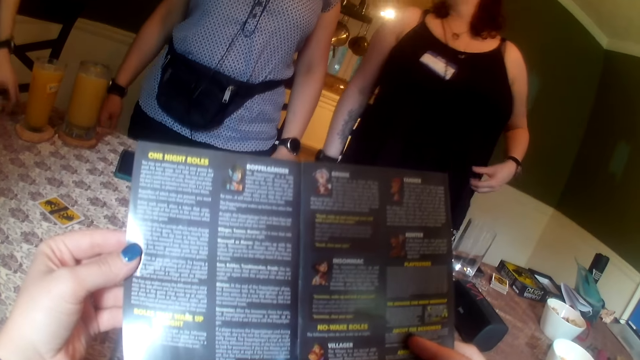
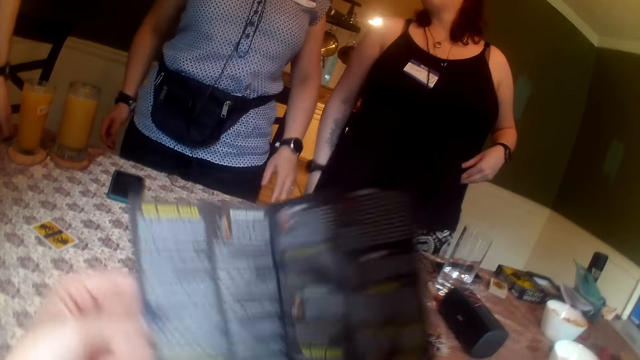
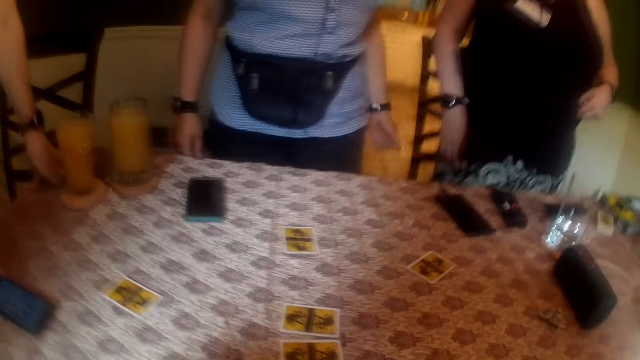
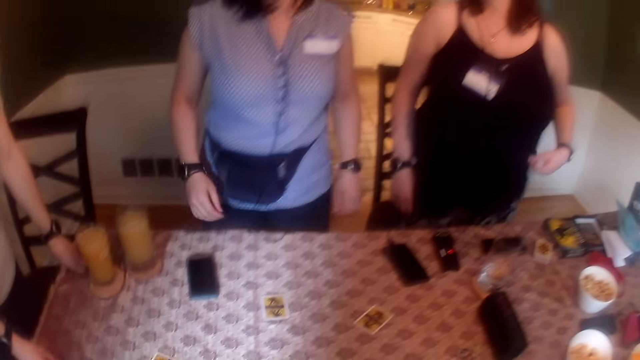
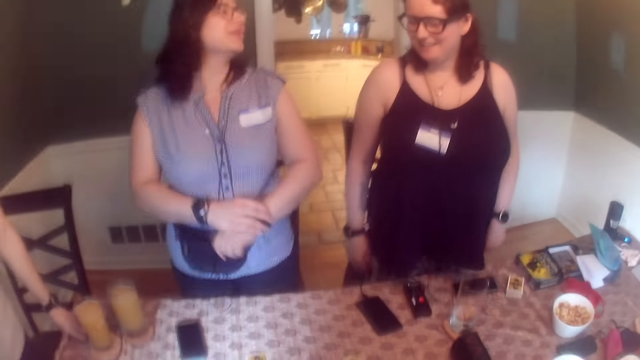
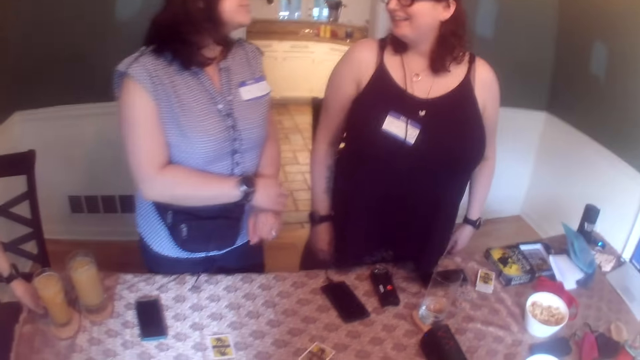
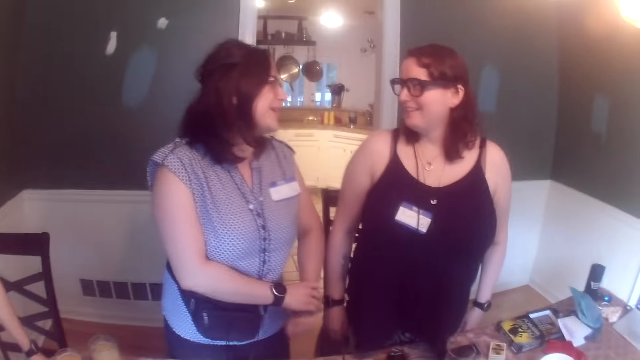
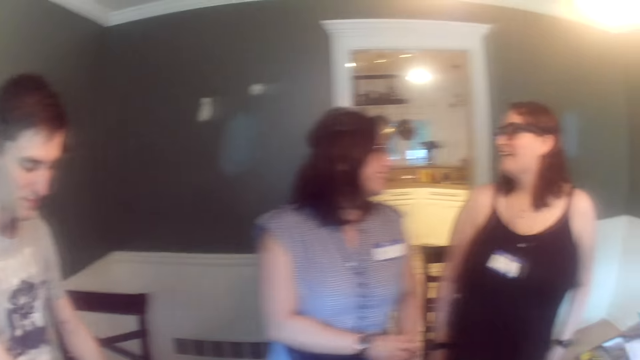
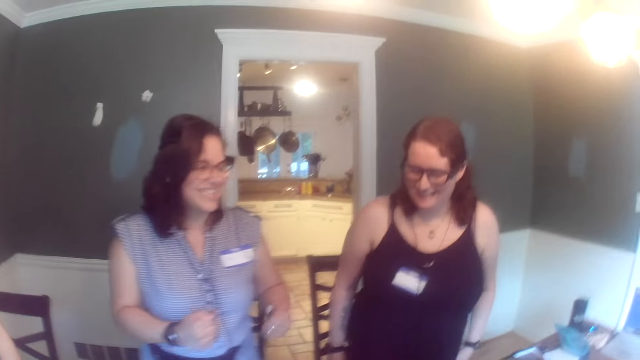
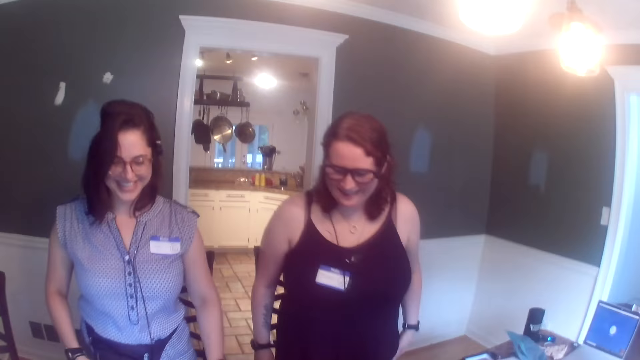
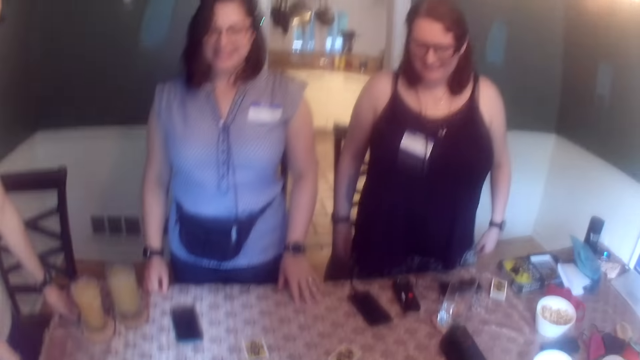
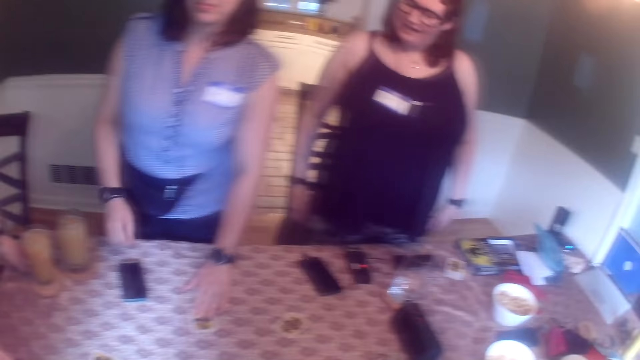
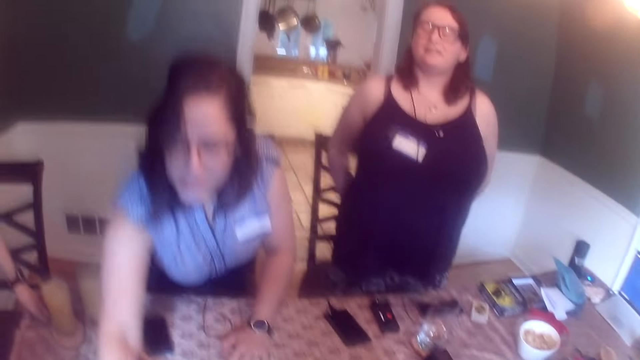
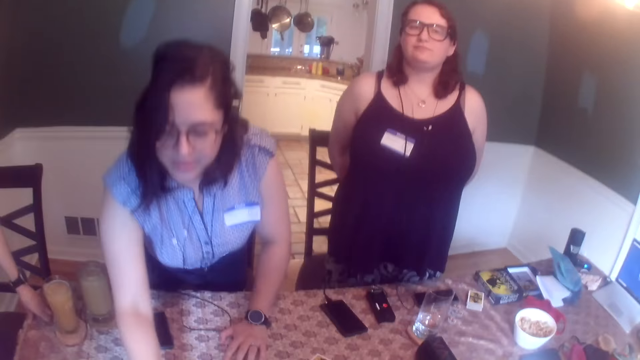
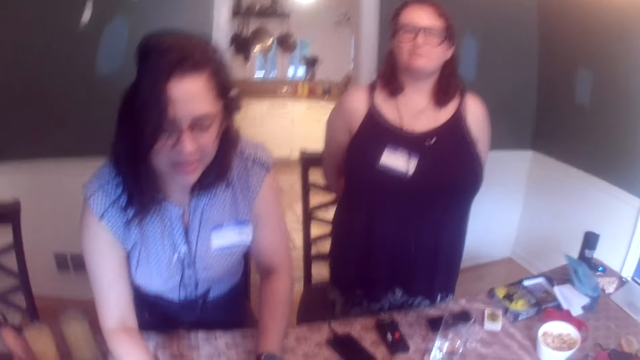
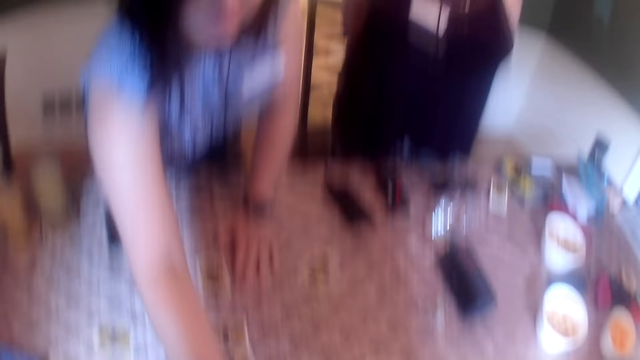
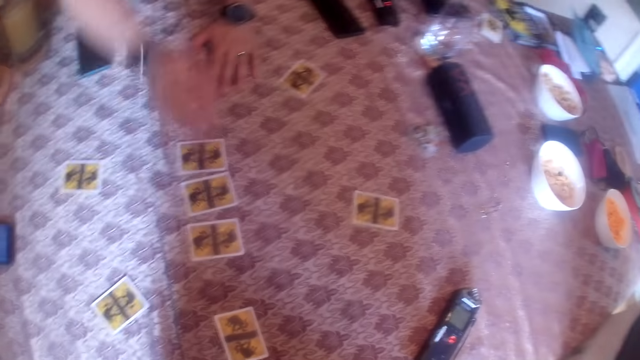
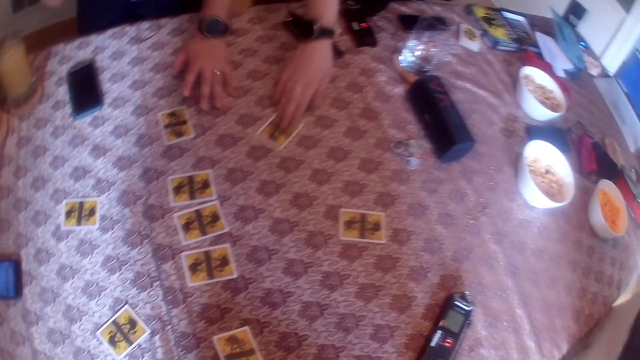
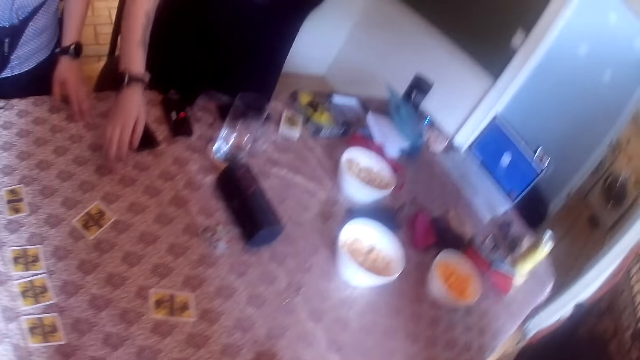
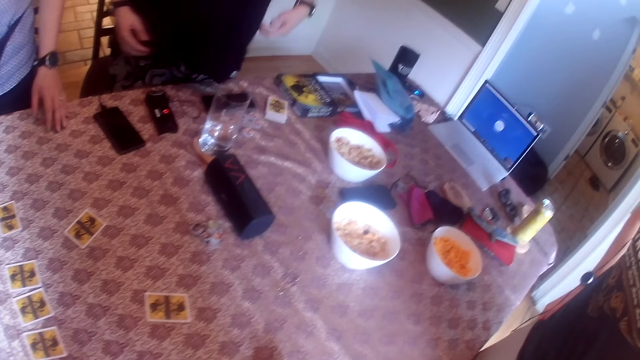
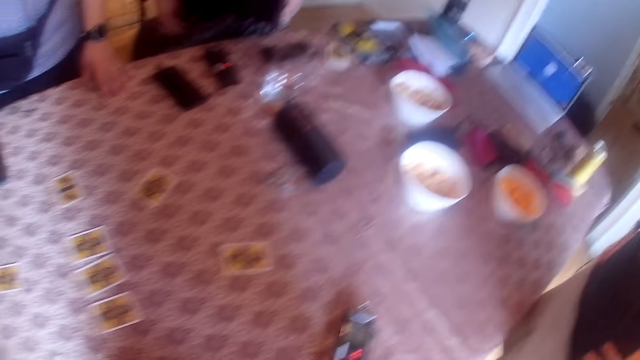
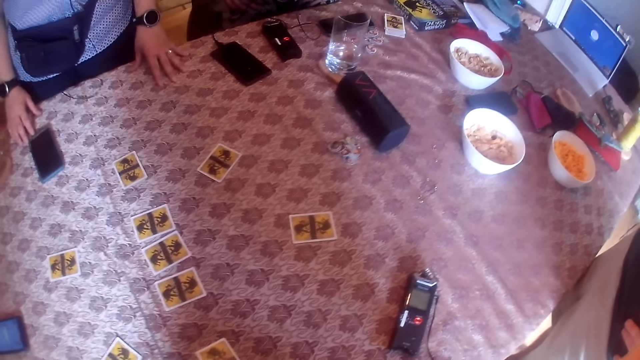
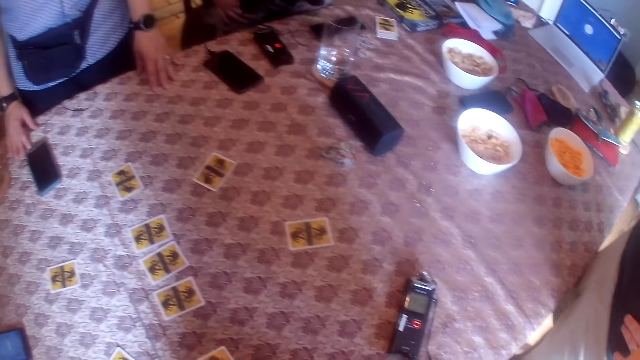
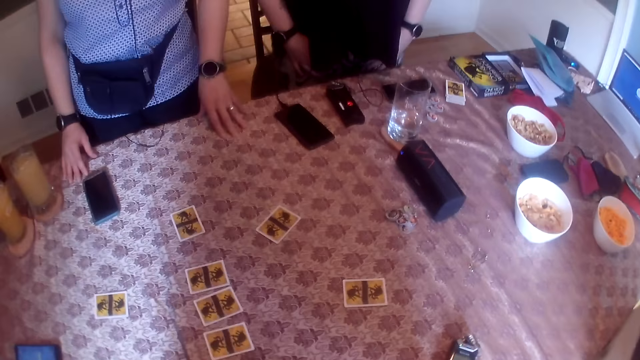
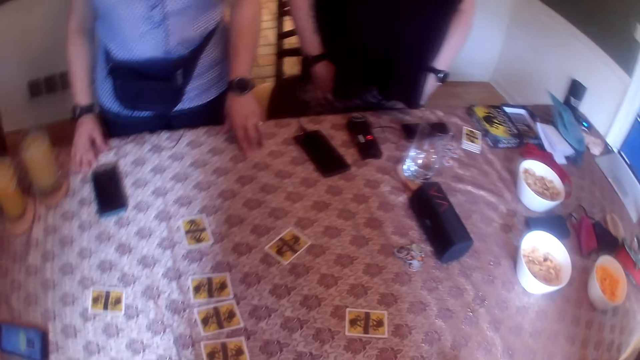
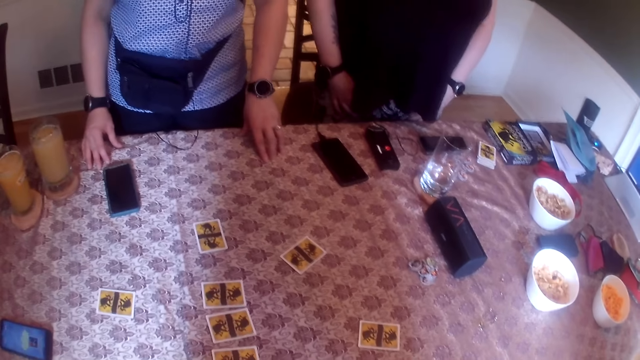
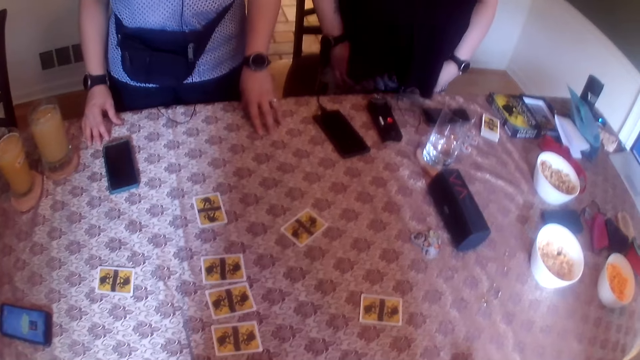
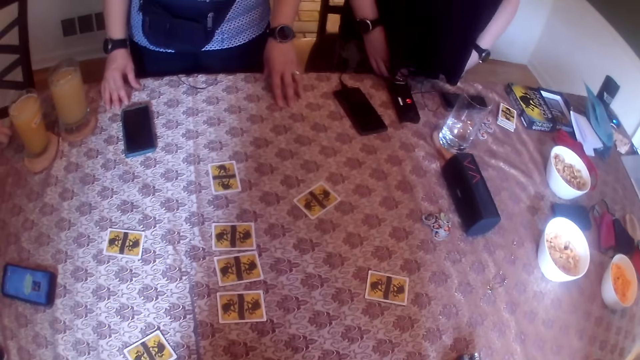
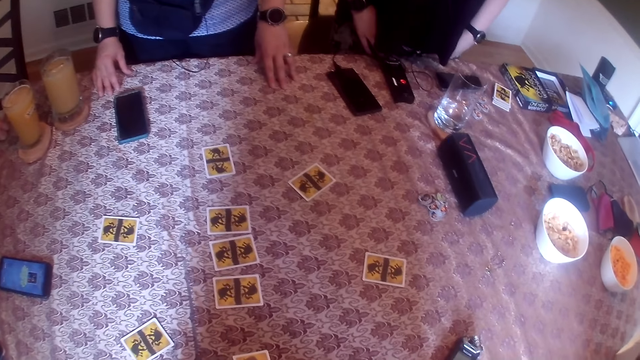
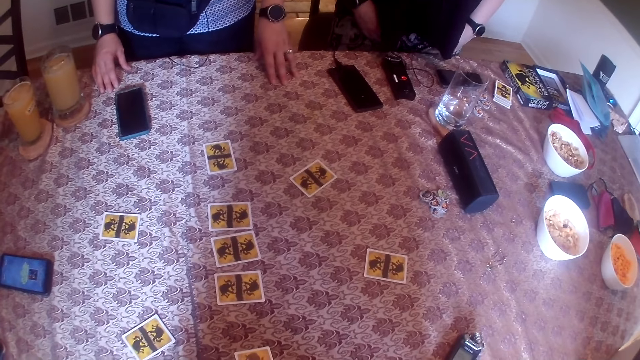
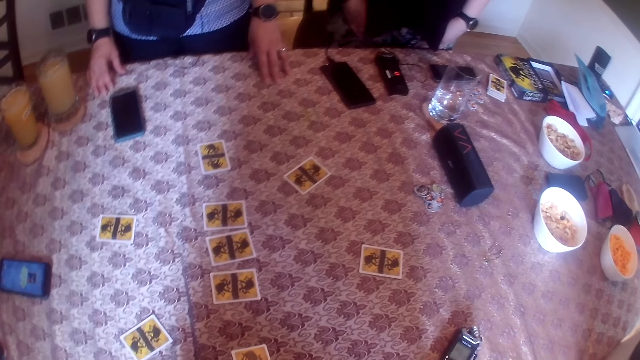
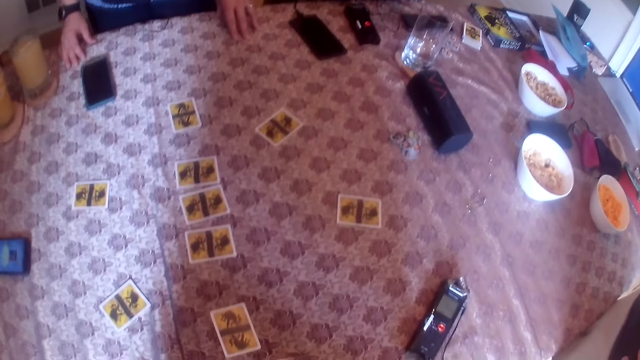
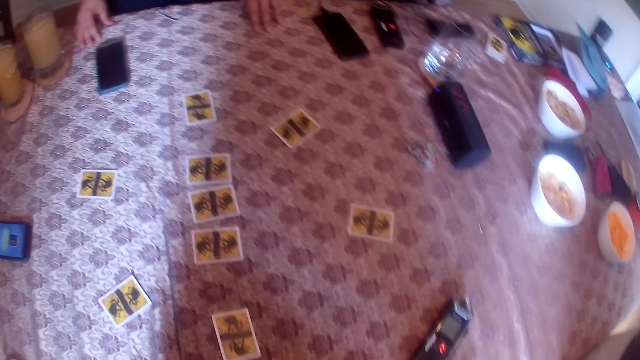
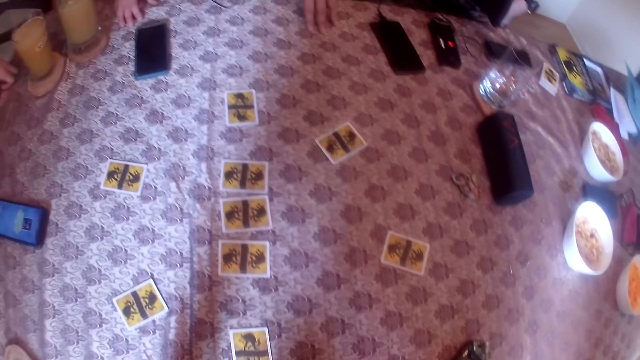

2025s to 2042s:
The camera wearer stands up from a chair. A woman converses with another woman. The first woman moves the card on the table with her left hand. The first woman moves the card on the table with her right hand. The other woman moves the card on the table with her right hand. The first woman places both her hands on the table. The camera wearer looks at the cards.

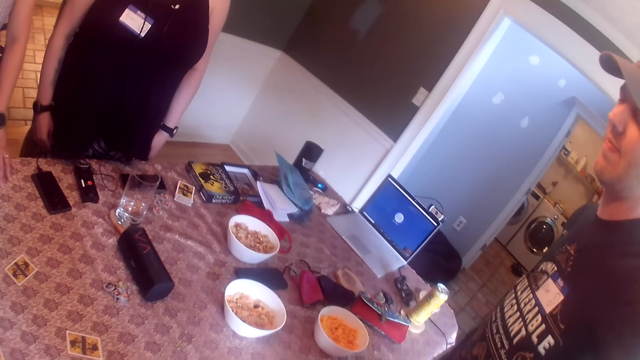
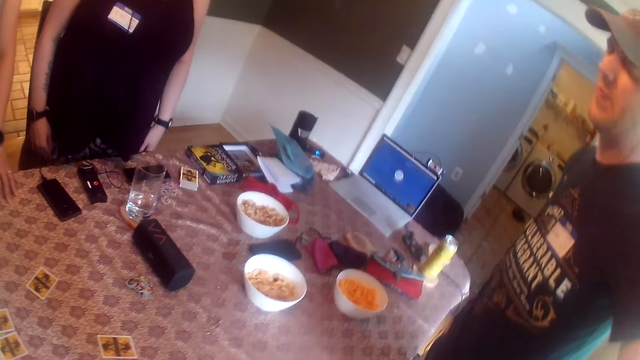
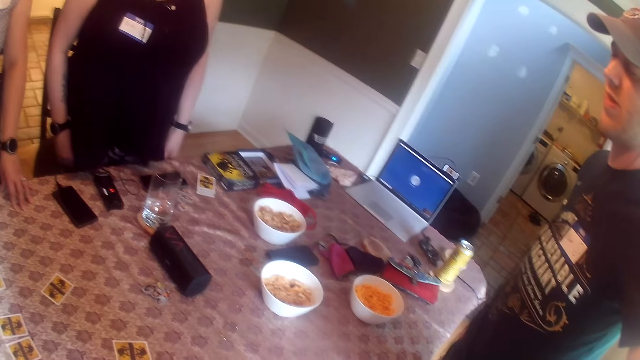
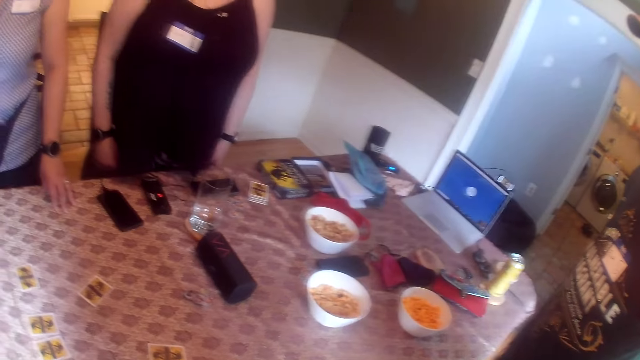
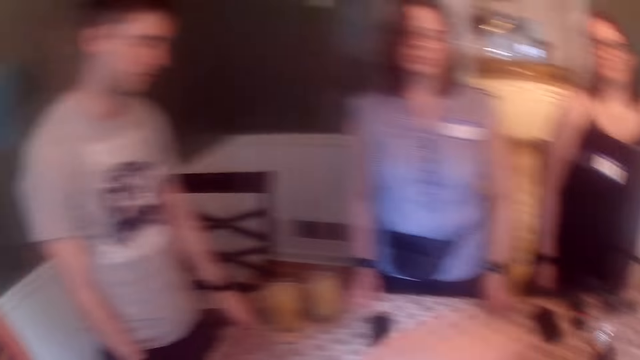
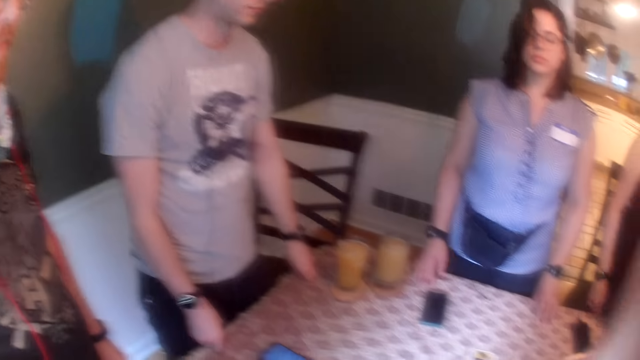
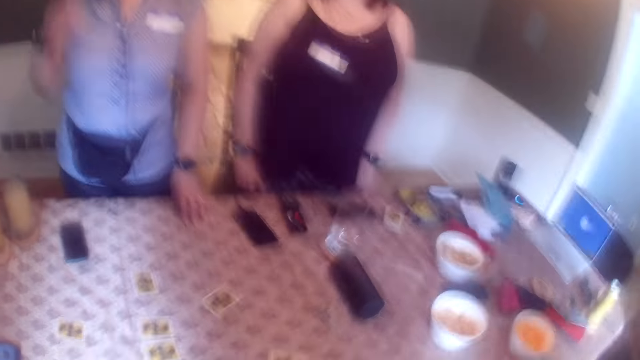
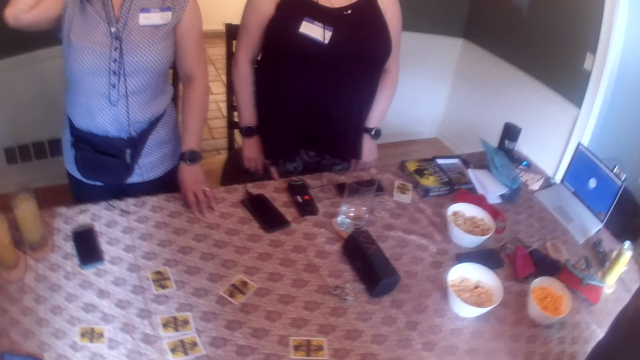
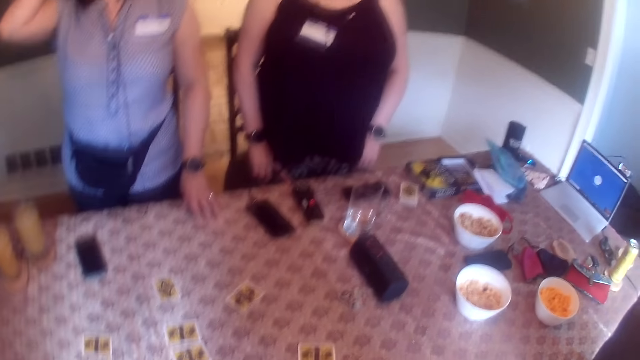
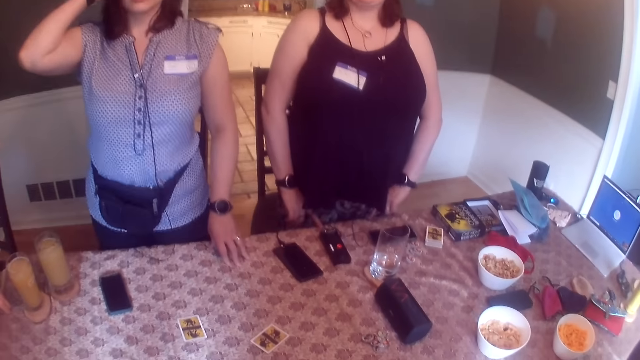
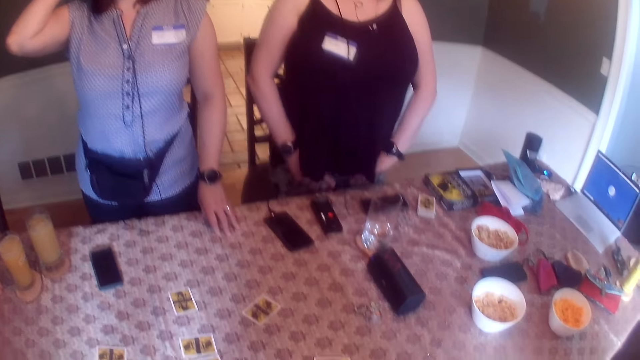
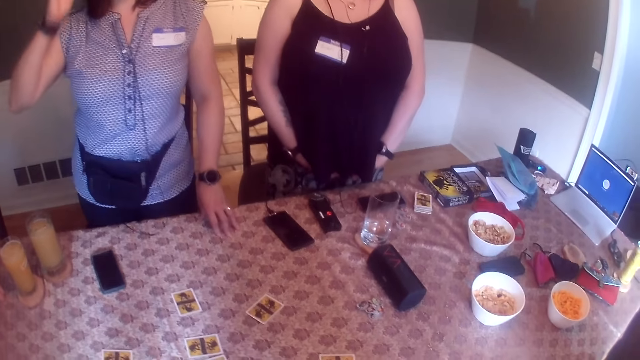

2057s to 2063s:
A woman puts her right hand on her head. The woman places her right hand on the table.
